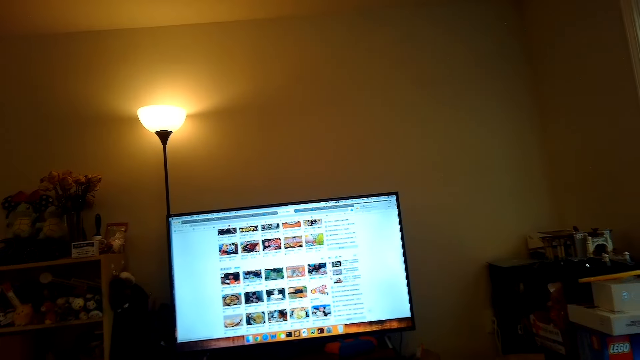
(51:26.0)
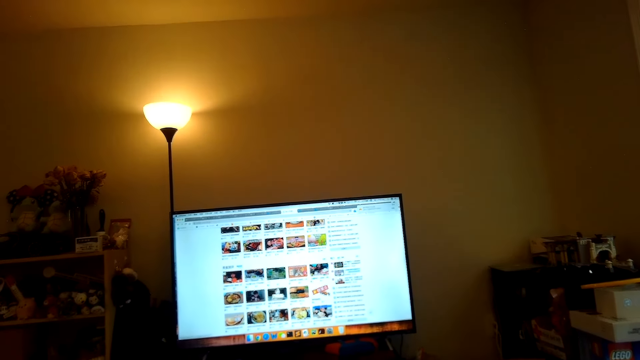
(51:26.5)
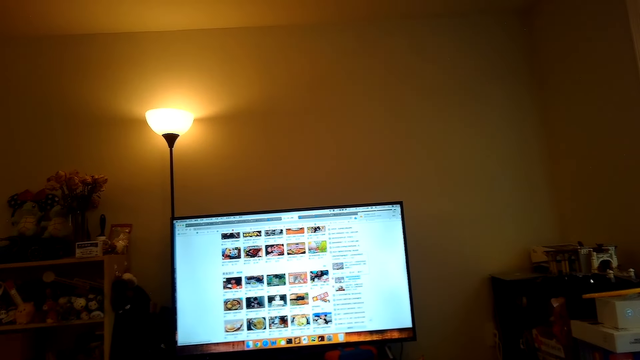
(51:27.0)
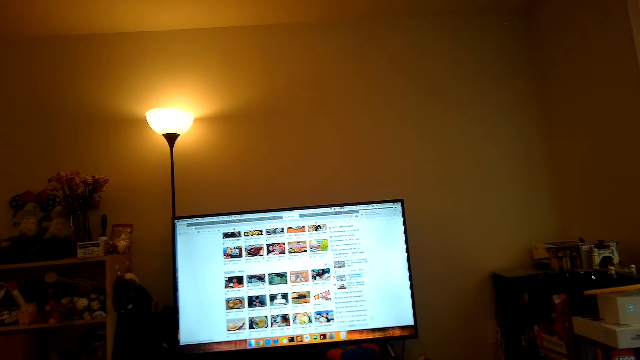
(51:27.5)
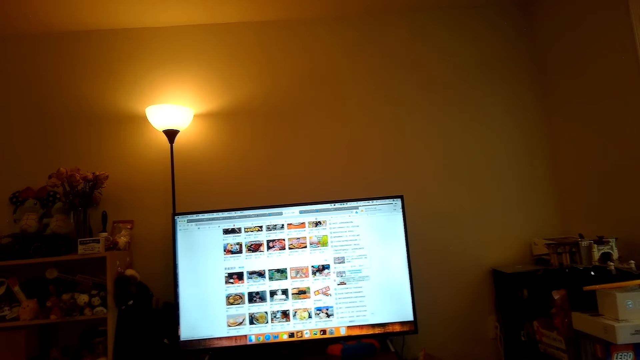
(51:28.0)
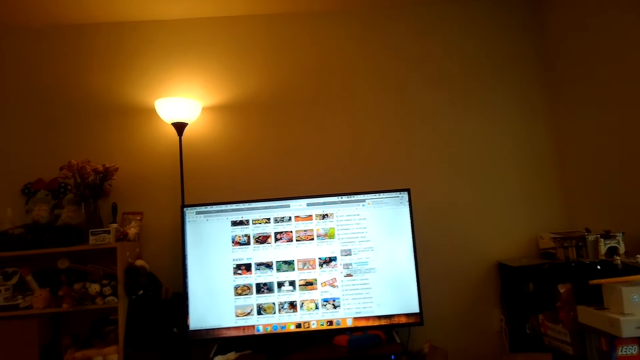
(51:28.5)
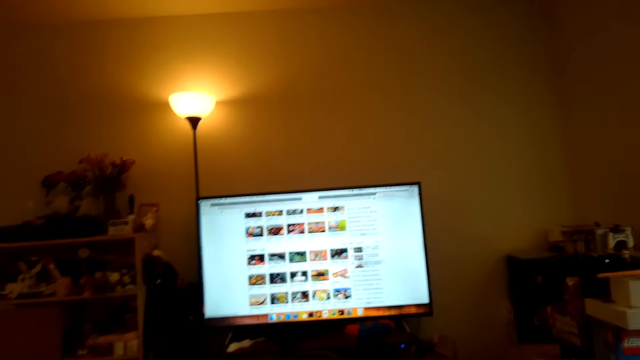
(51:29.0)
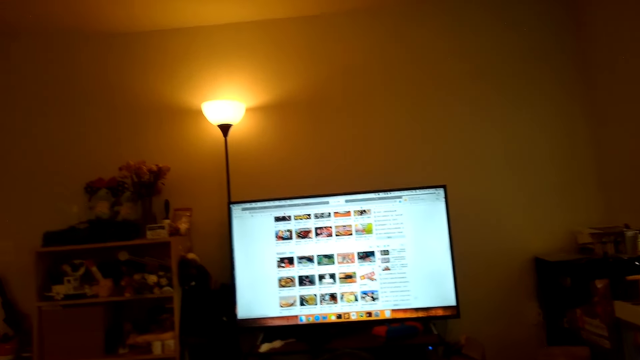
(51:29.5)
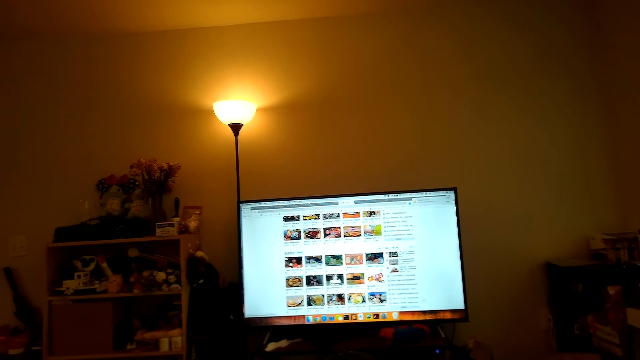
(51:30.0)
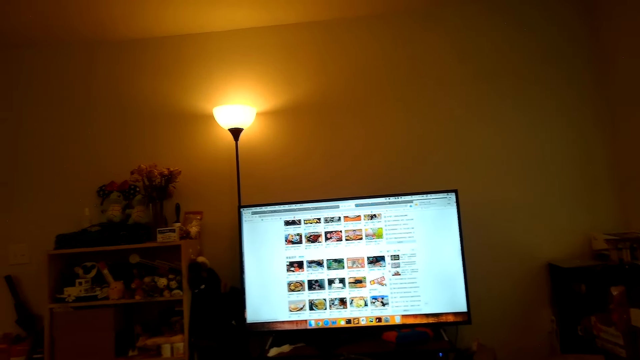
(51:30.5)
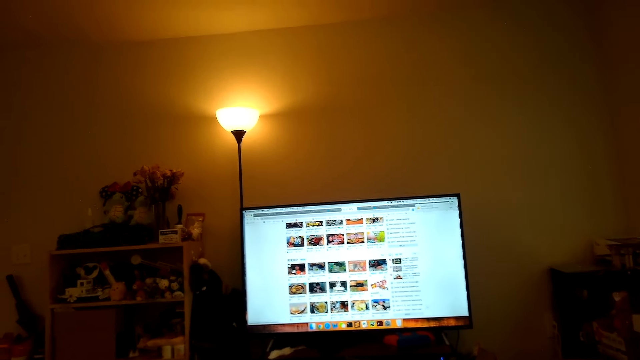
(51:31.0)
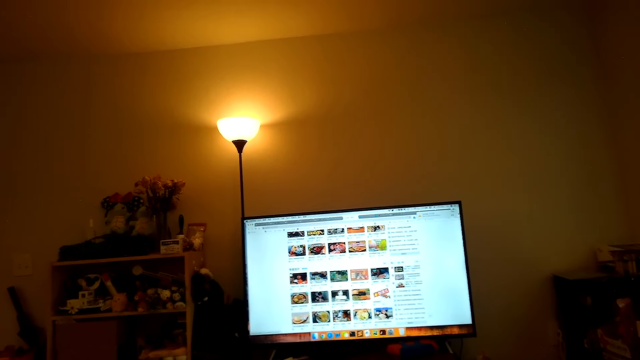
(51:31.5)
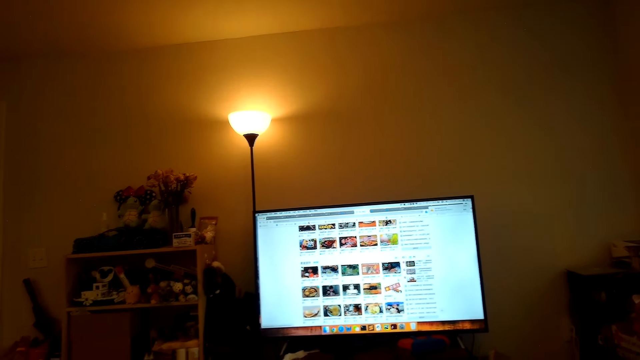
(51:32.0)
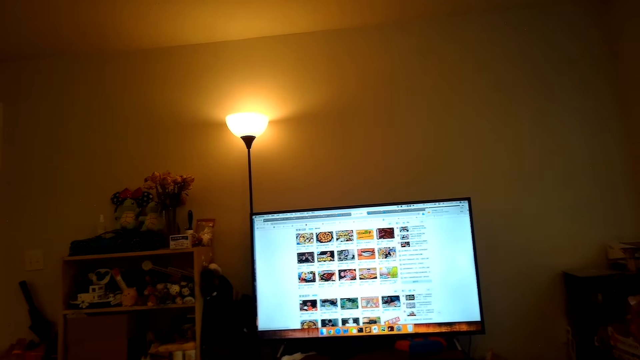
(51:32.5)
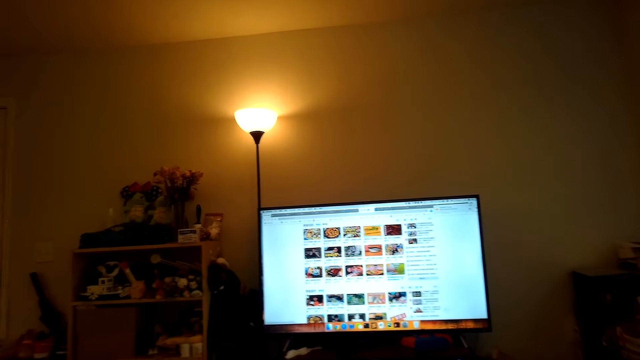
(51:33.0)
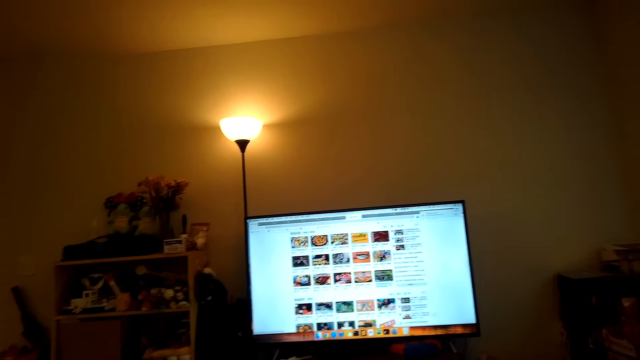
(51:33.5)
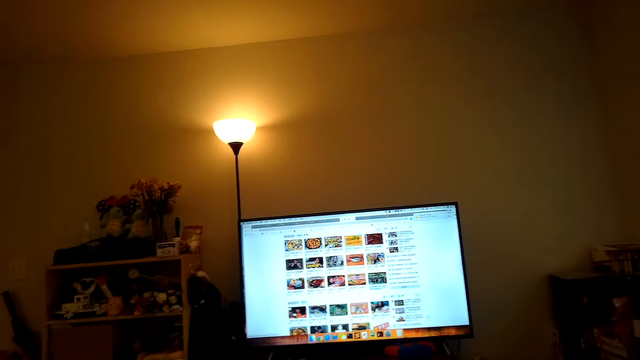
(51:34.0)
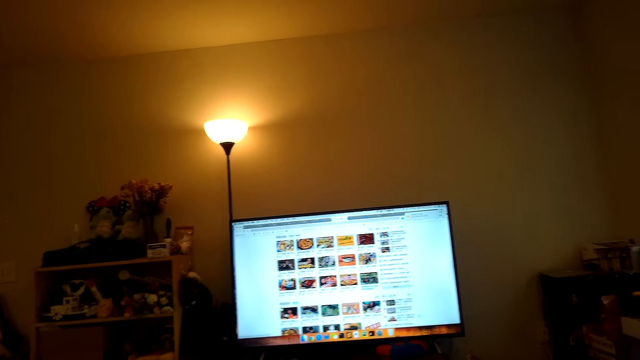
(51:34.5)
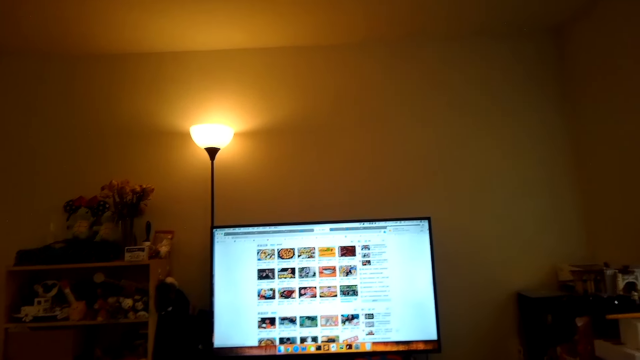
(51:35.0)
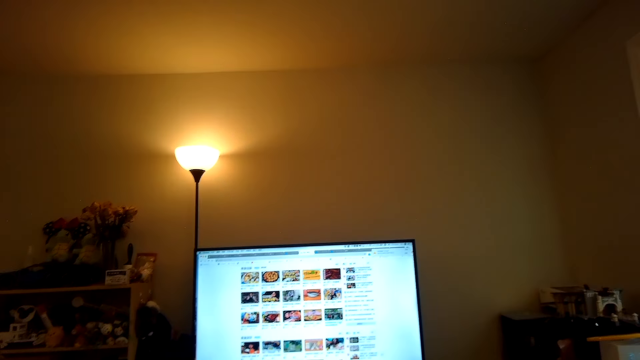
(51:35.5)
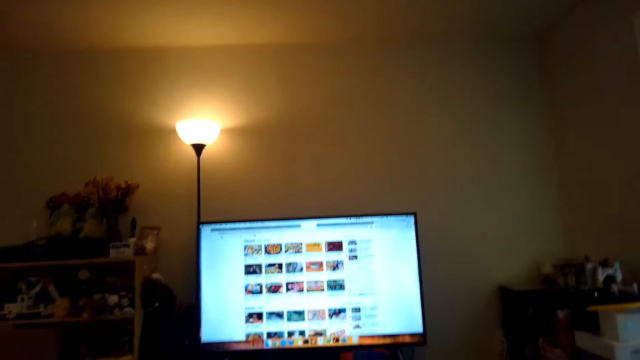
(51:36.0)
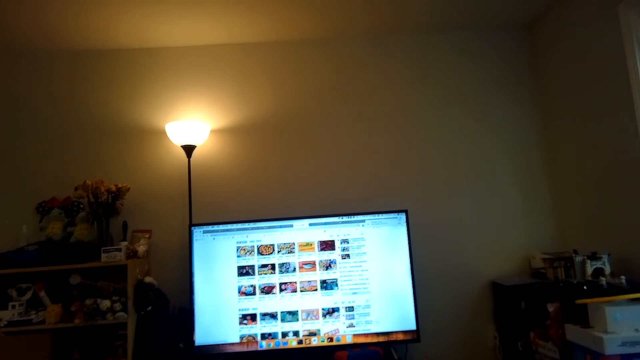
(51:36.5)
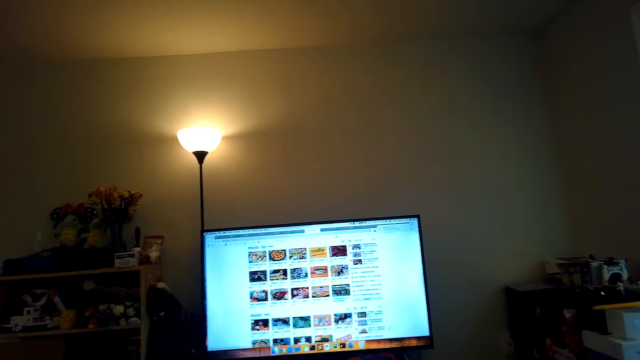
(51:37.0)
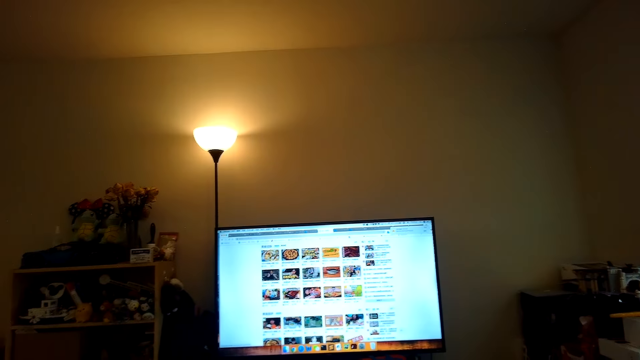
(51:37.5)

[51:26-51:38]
A person talks. Another person talks.

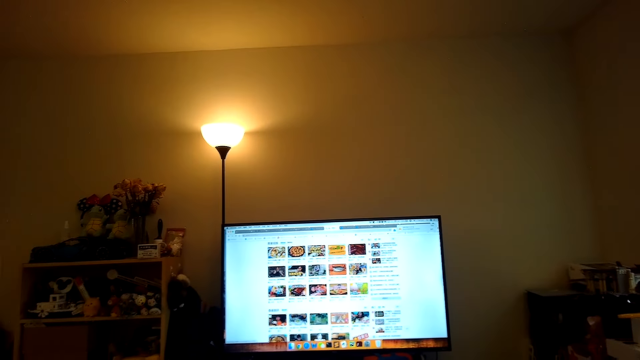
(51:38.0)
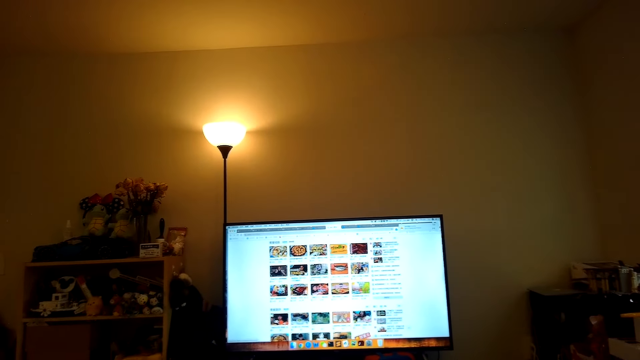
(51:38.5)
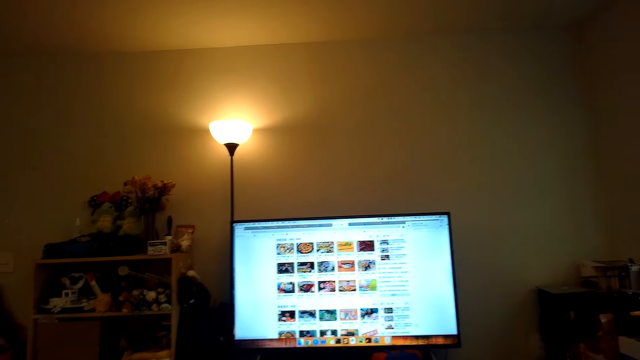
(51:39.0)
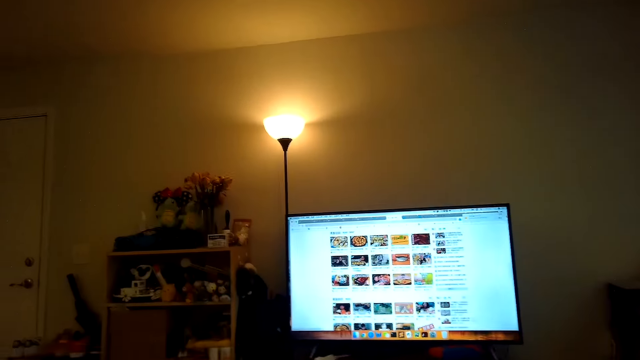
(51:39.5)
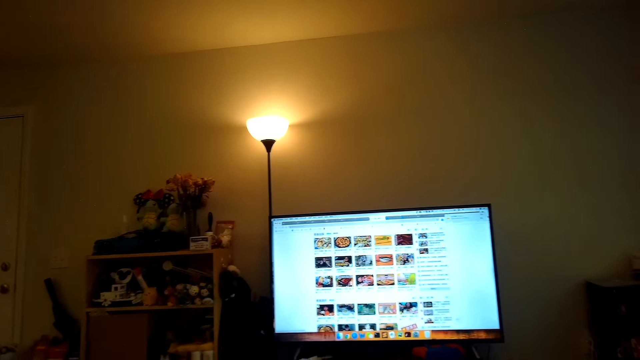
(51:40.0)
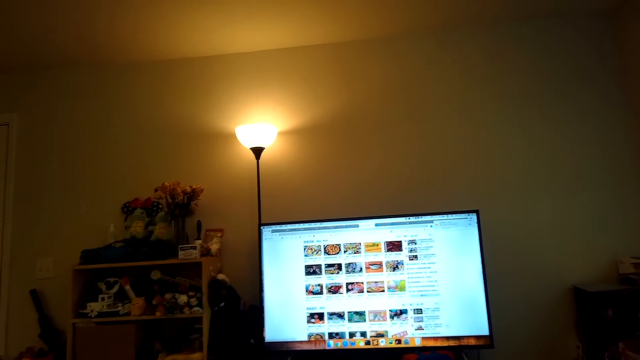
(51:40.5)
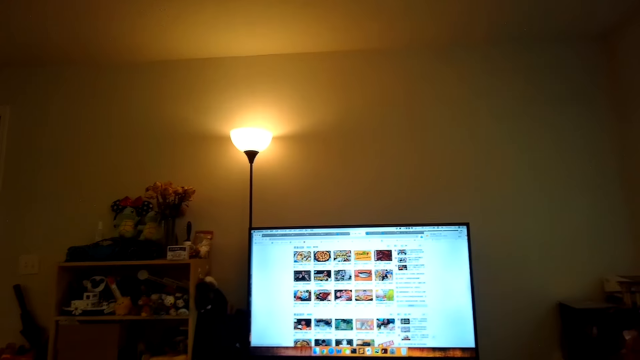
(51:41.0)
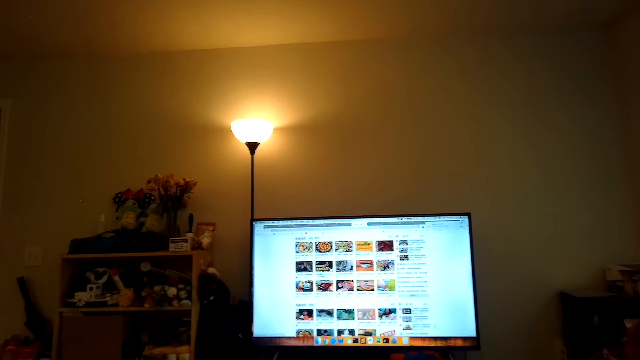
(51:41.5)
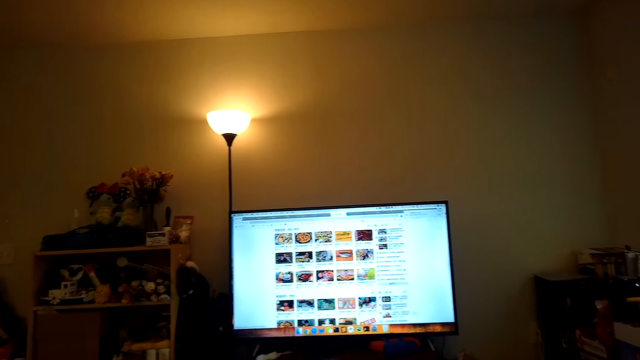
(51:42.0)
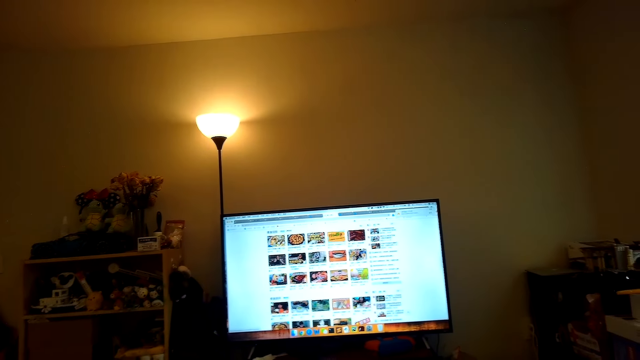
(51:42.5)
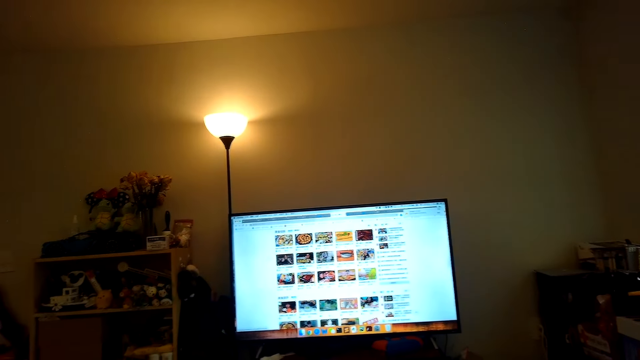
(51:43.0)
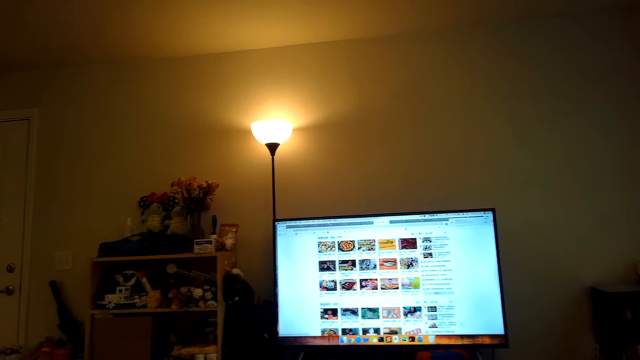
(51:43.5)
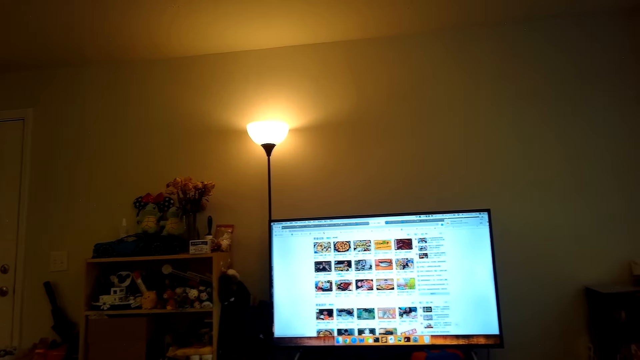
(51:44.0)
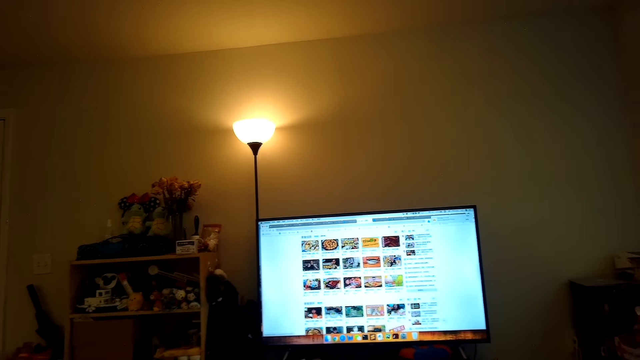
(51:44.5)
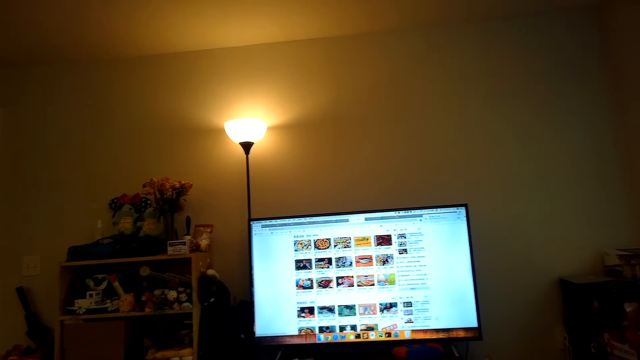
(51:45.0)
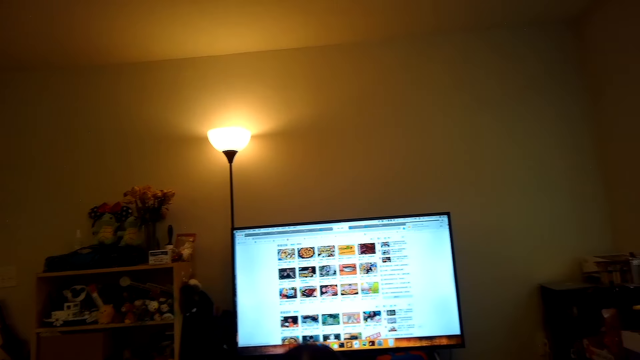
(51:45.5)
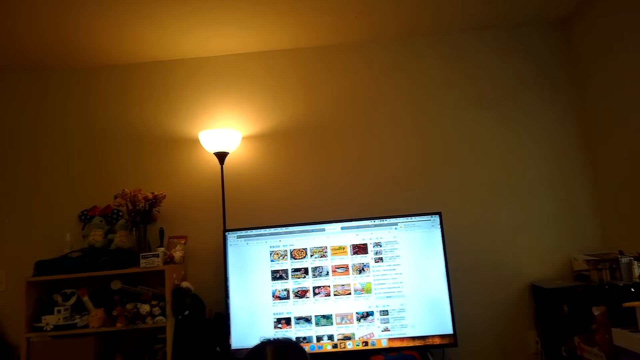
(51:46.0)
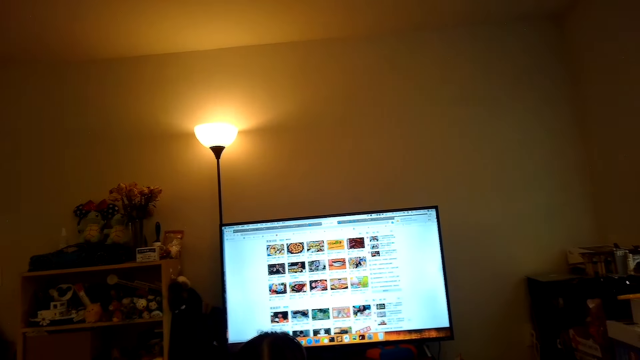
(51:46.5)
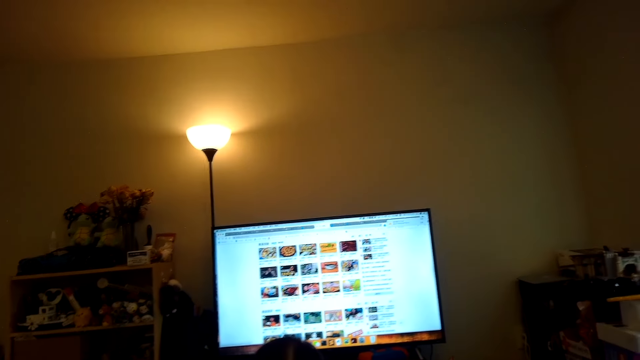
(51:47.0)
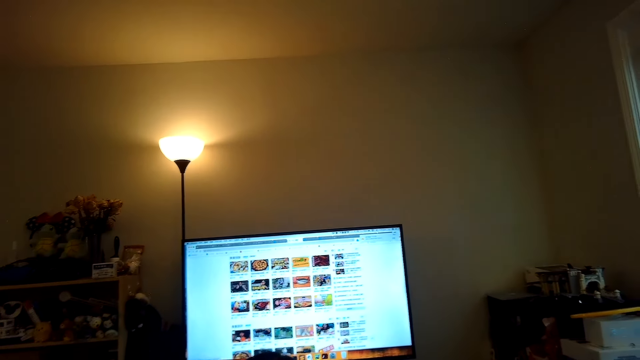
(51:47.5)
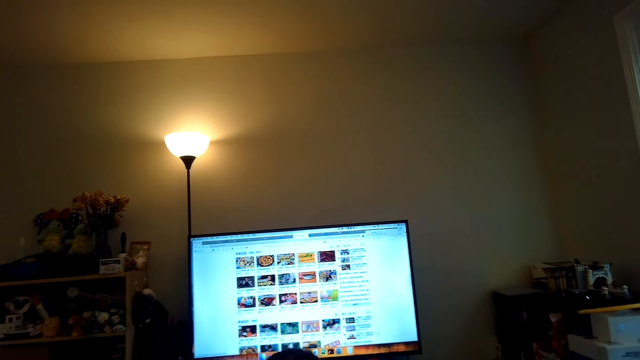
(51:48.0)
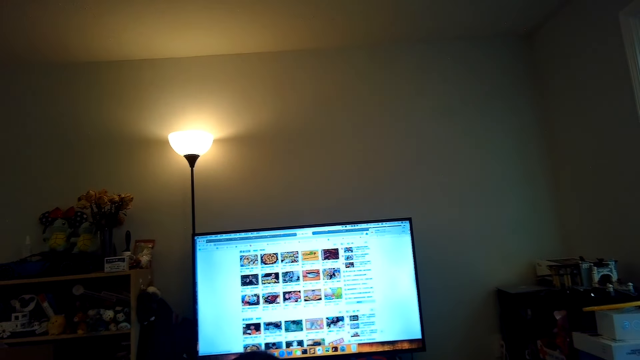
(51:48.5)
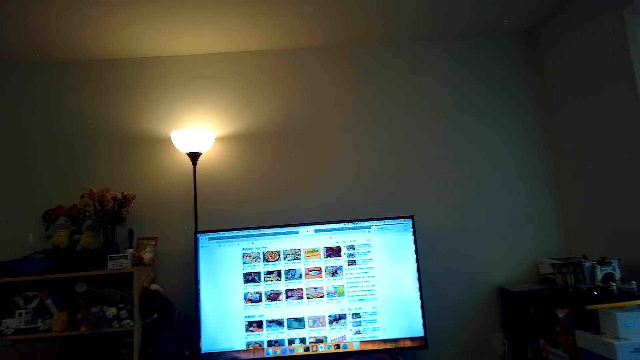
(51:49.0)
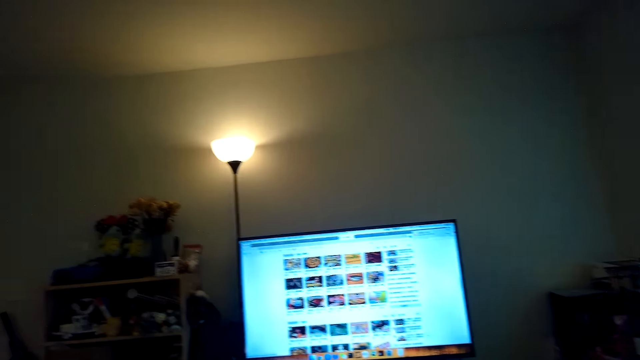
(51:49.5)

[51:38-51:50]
A person laughs. The camera wearer looks at the television.
